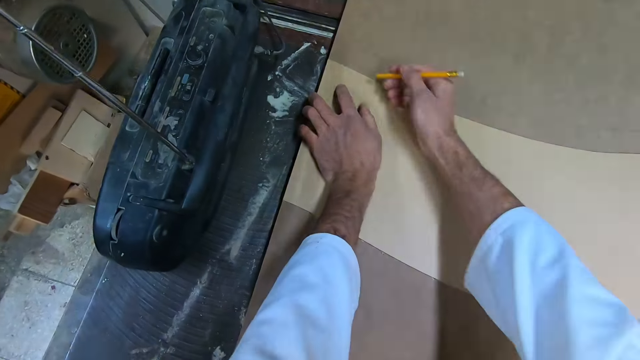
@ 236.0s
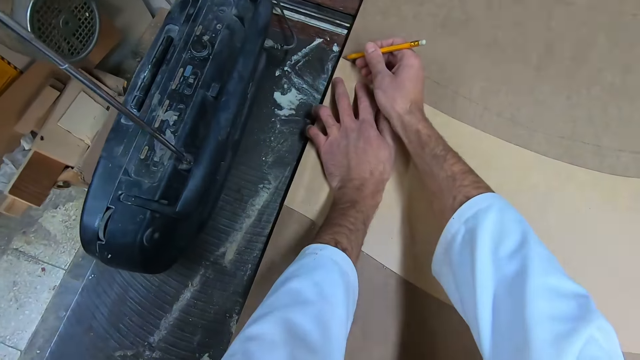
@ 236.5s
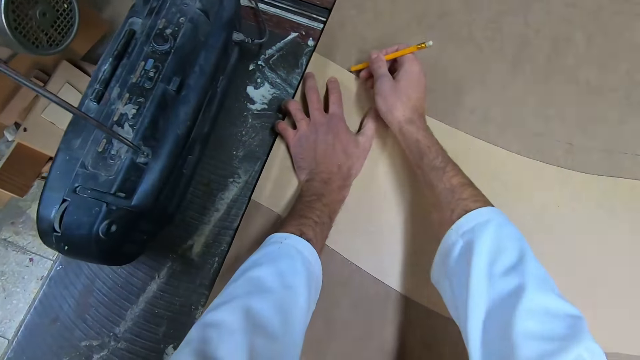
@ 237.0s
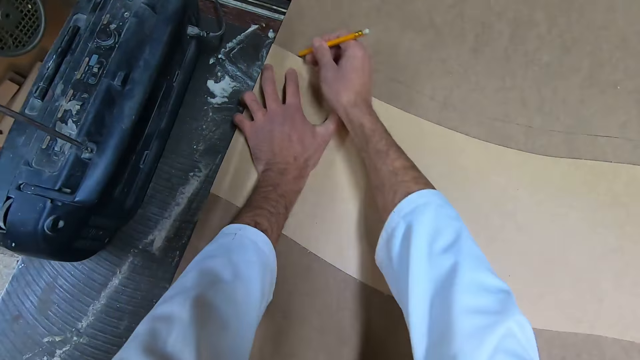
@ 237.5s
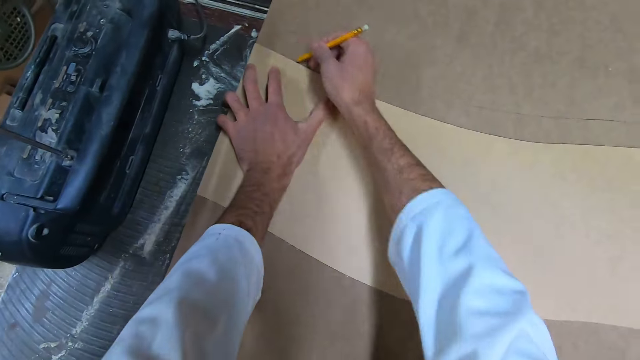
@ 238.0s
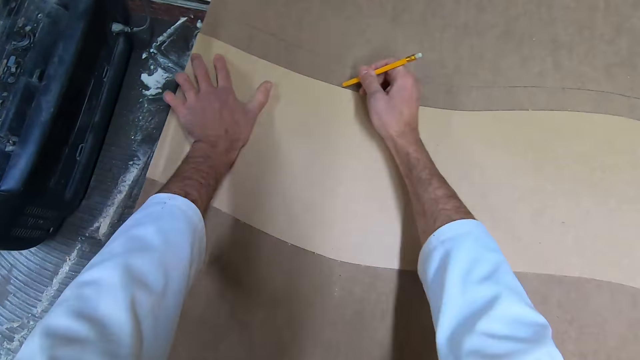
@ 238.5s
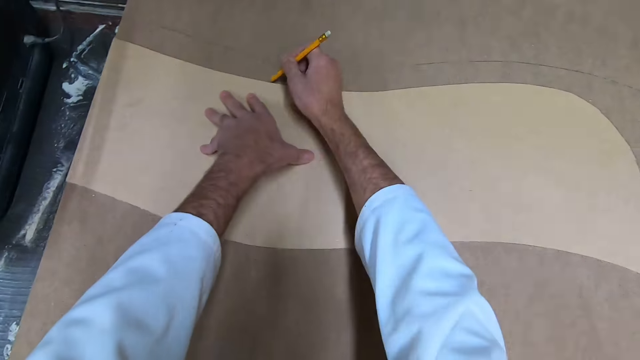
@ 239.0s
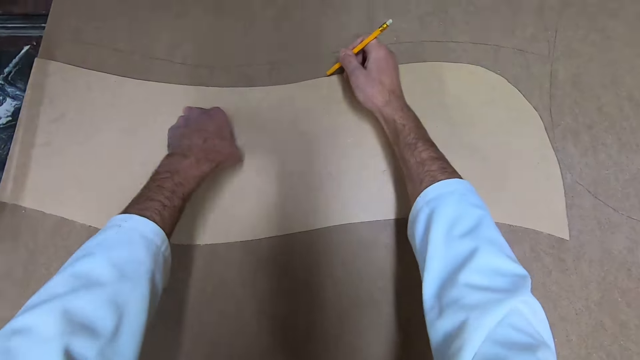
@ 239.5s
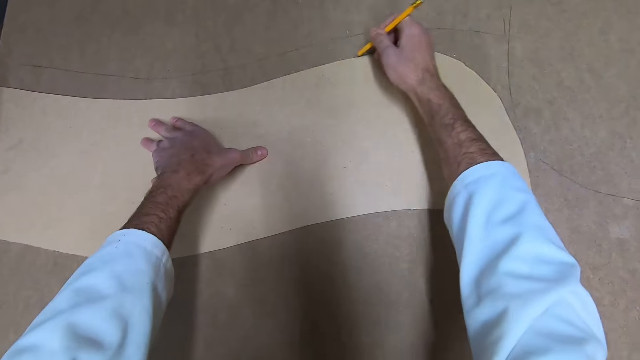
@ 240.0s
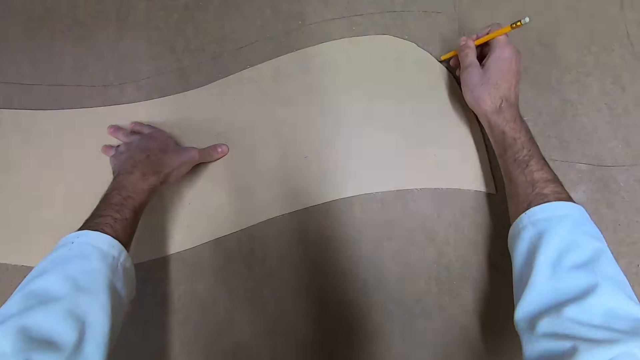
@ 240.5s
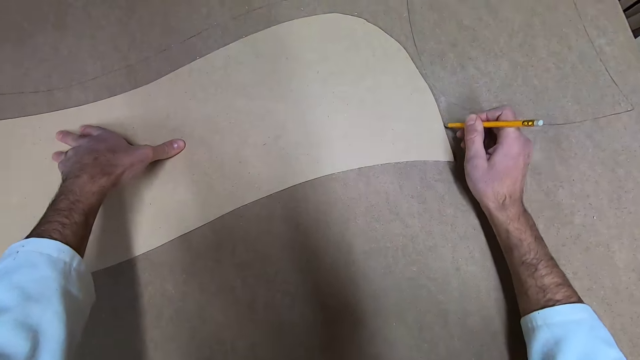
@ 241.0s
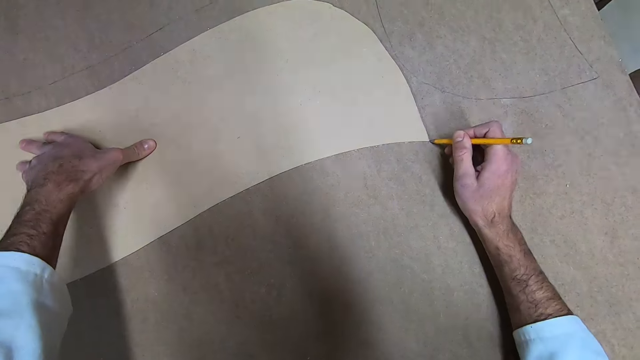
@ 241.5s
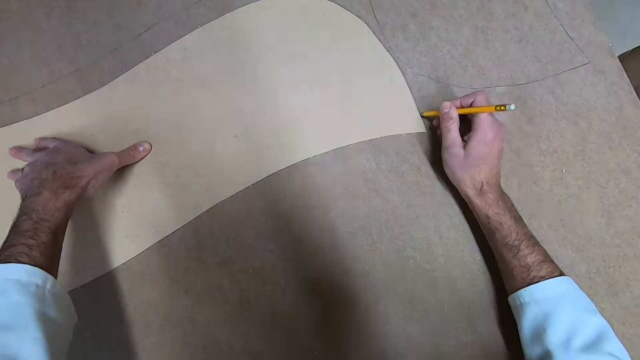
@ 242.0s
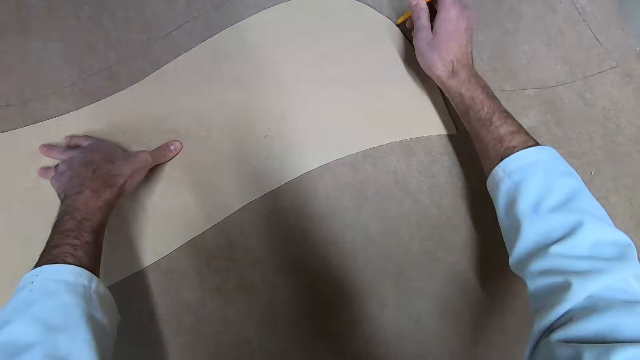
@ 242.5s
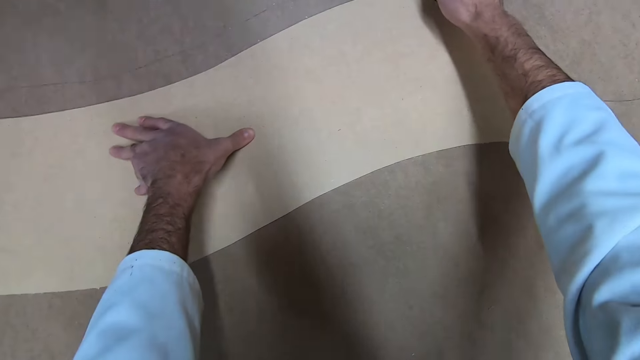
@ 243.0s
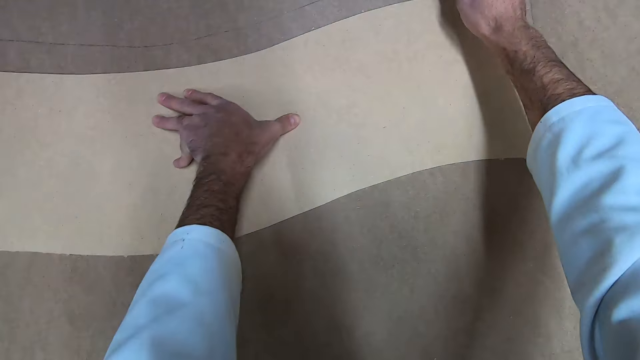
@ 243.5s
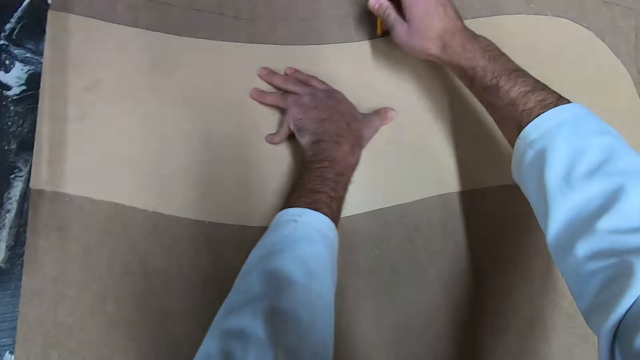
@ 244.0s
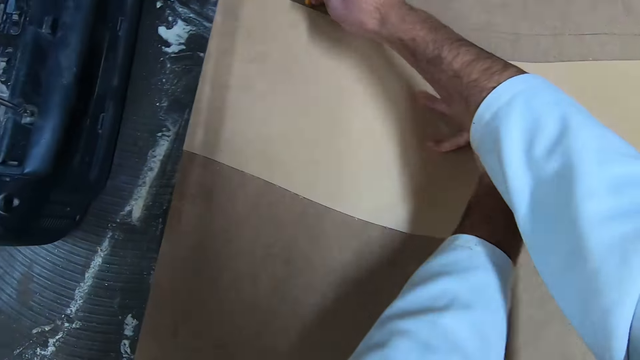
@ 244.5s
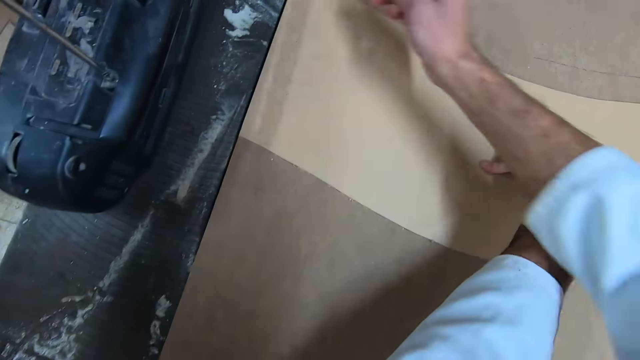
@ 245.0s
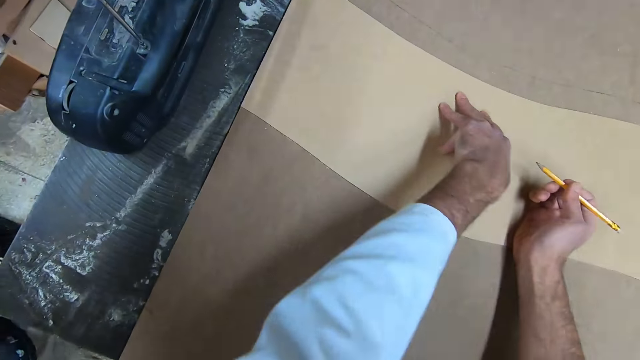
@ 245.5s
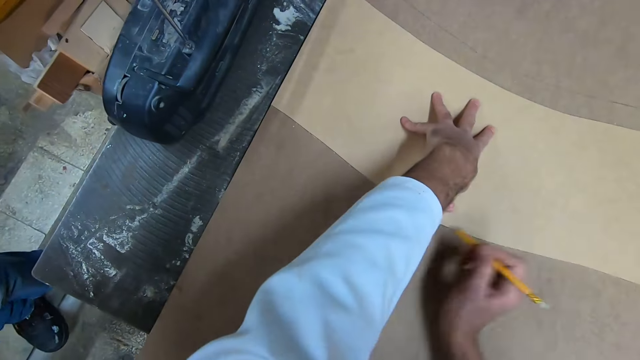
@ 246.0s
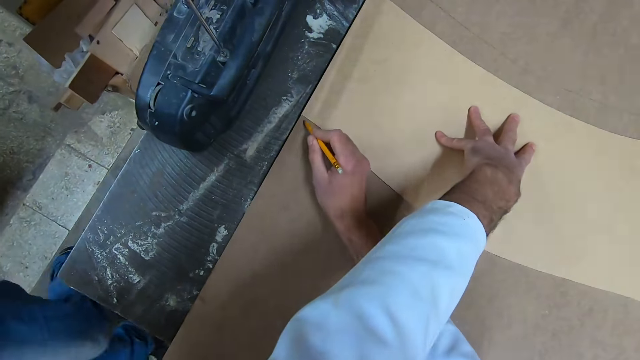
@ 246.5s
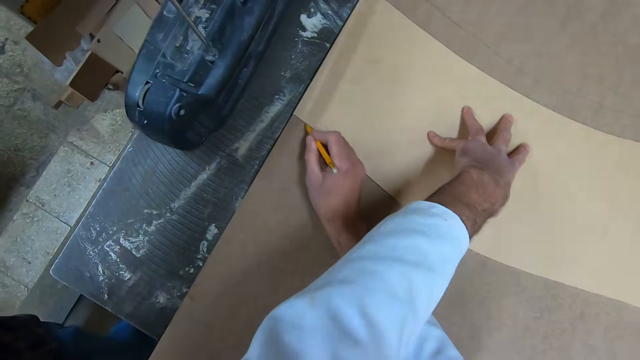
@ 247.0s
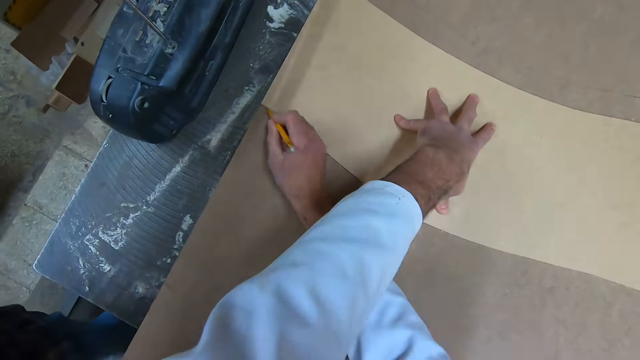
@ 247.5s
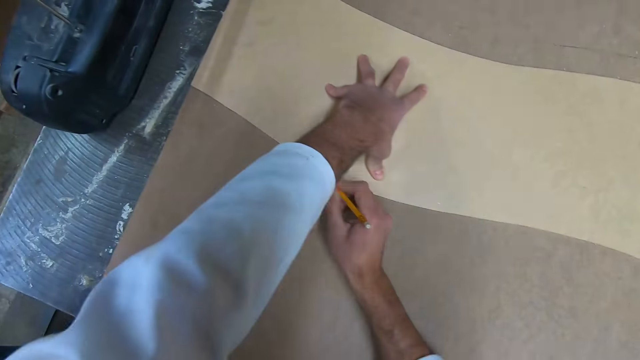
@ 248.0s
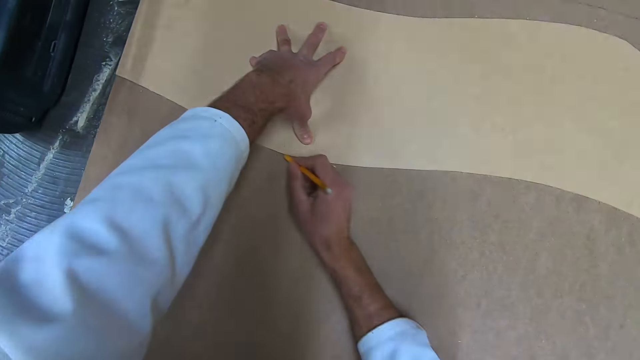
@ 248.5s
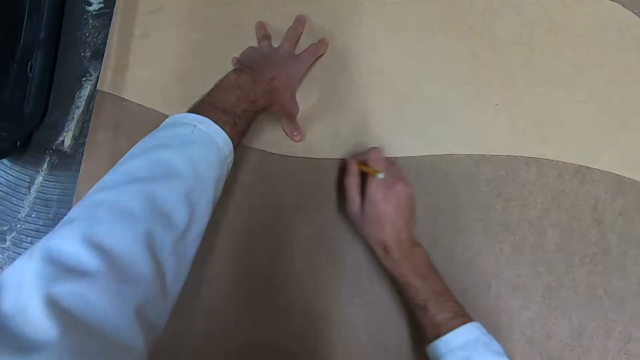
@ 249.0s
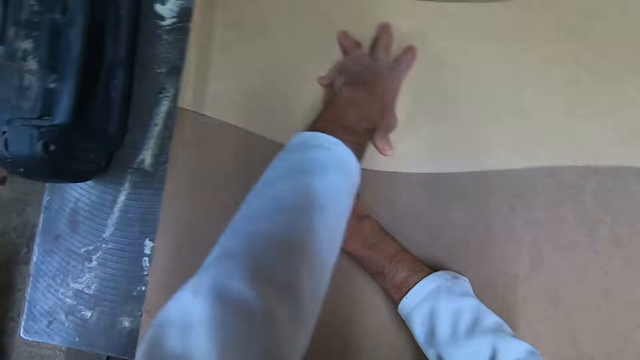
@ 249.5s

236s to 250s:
The camera wearer draws the design of the cut out on the wood. They stop drawing the line on the wood. They draw a line on the wood. They stop drawing the line on the wood. They draw a line on the wood. They hold the piece of wood. They draw a line on the wood.

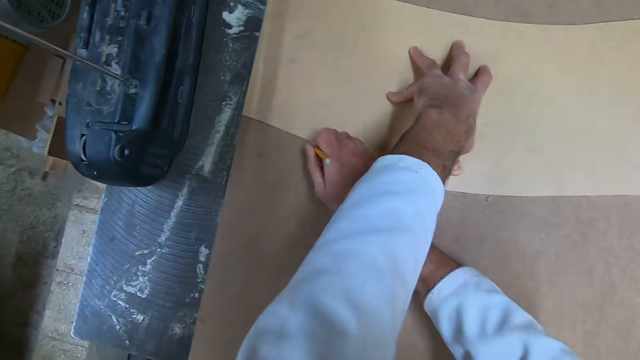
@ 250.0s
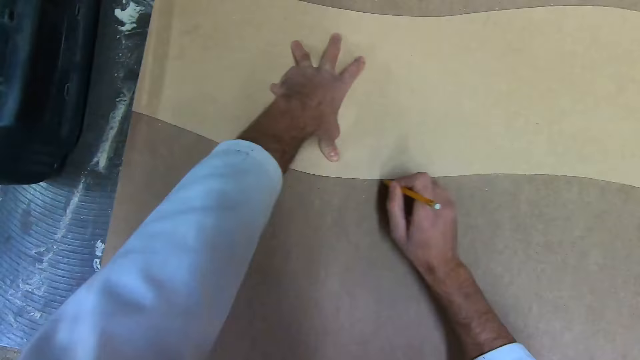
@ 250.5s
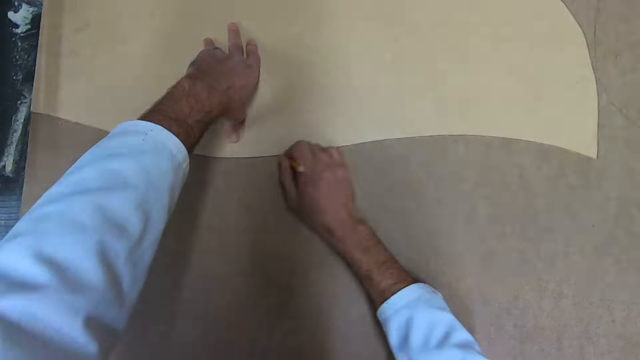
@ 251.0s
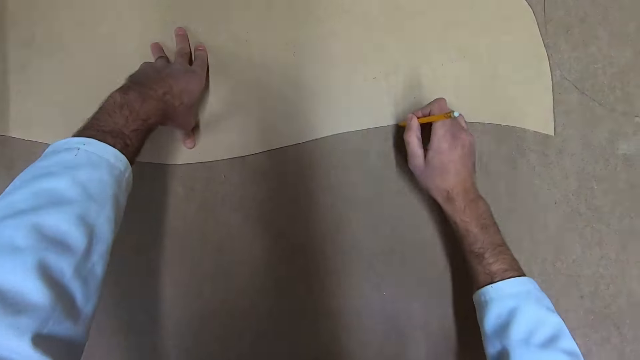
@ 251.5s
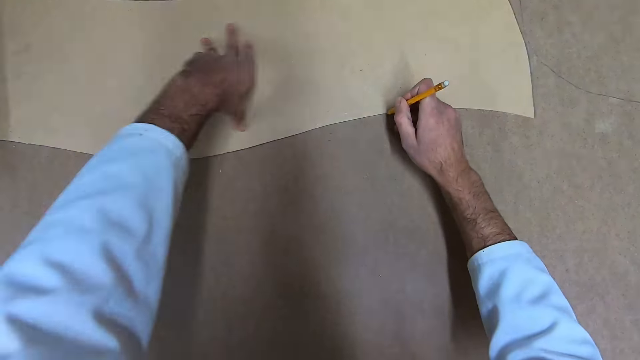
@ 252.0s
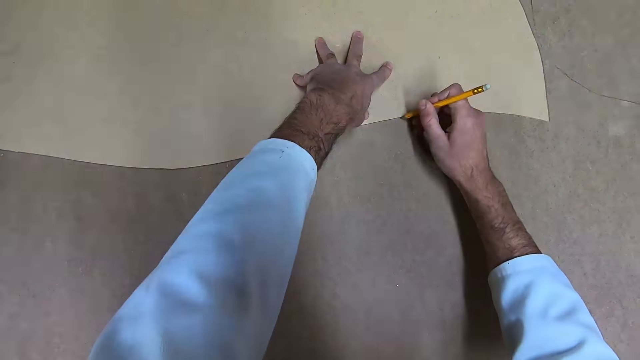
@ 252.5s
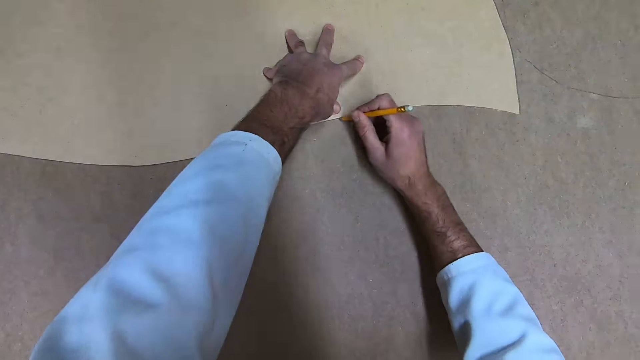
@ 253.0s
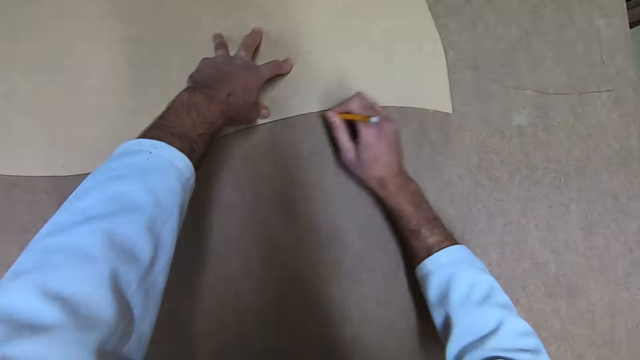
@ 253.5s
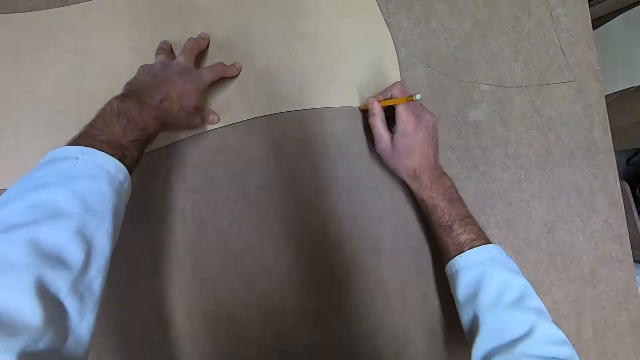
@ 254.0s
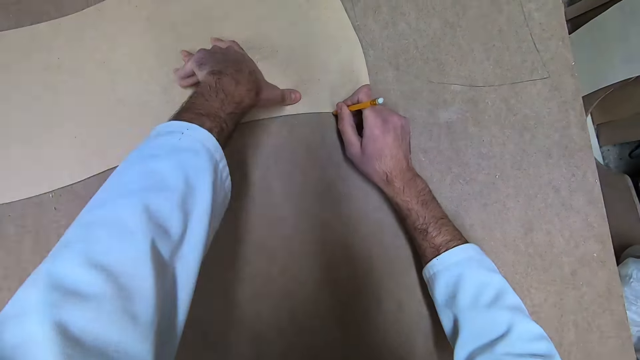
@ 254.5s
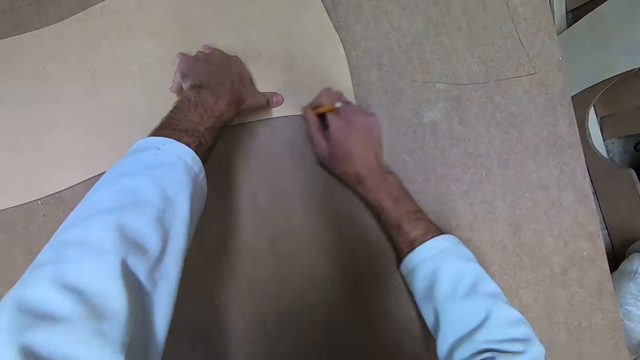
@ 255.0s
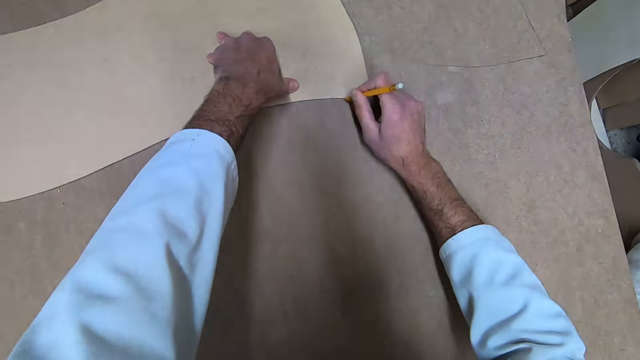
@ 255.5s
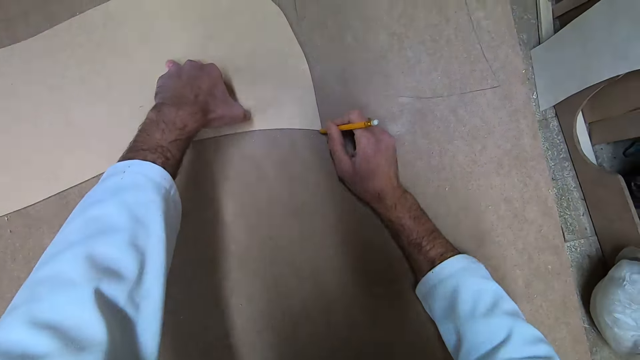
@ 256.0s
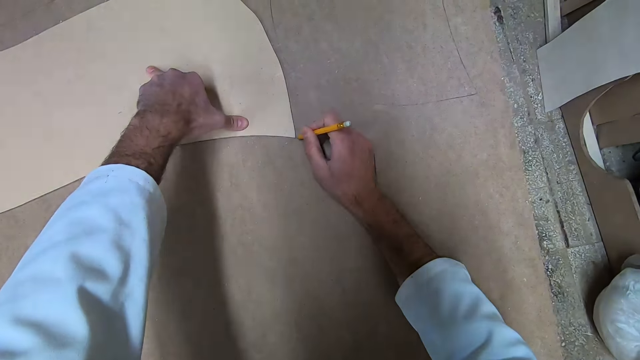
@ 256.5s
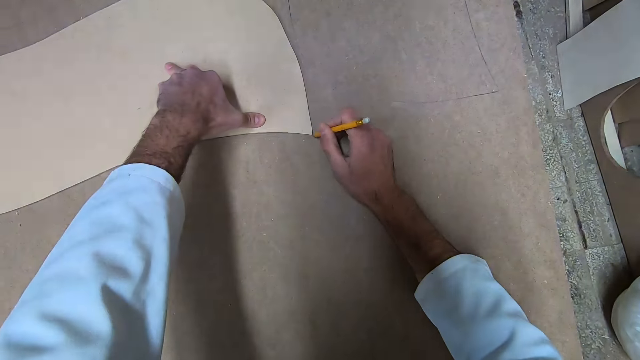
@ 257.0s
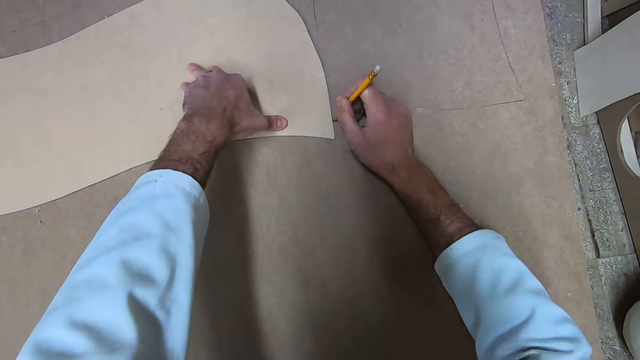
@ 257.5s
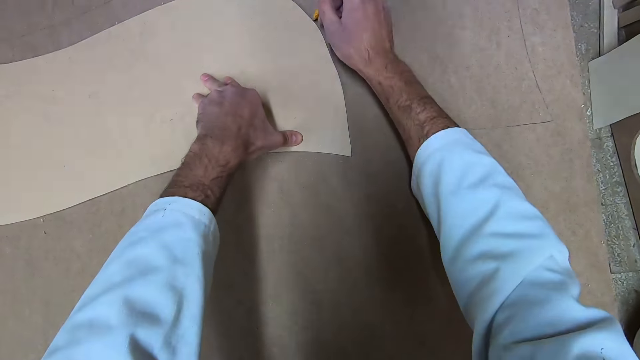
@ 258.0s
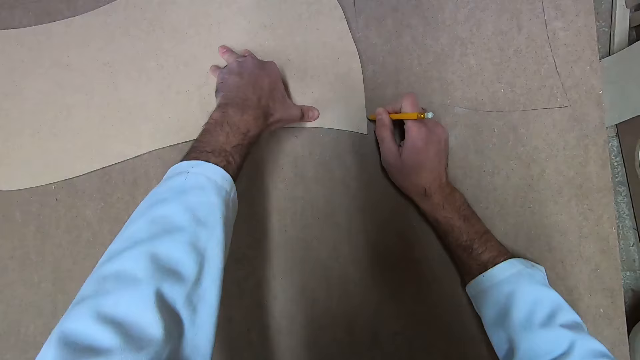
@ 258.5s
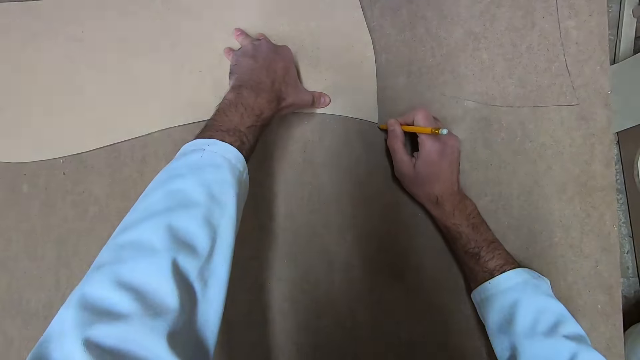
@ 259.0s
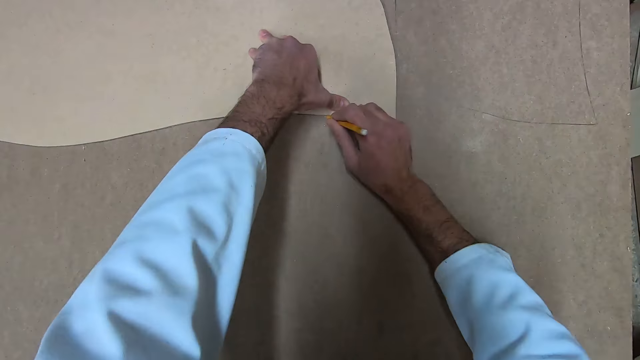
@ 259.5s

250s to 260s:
The camera wearer stops drawing the line on the wood. They draw a line on the wood. They stop drawing the line on the wood. They draw a line on the wood.
